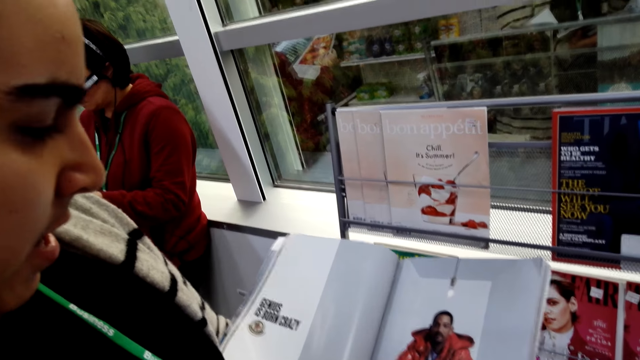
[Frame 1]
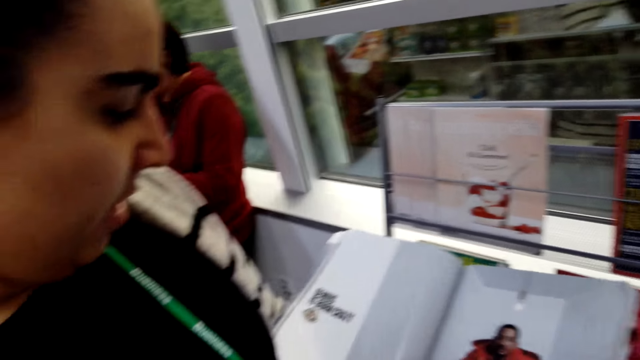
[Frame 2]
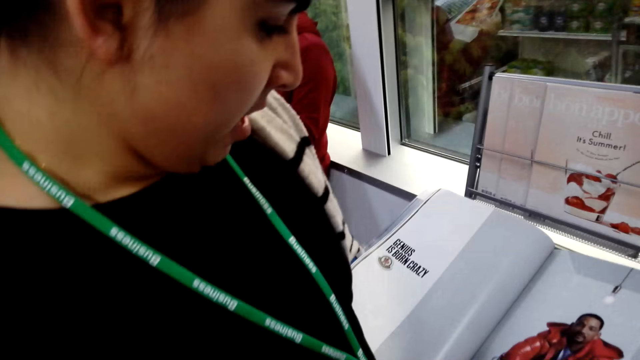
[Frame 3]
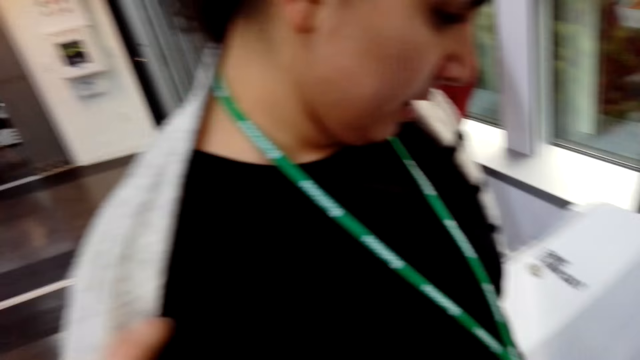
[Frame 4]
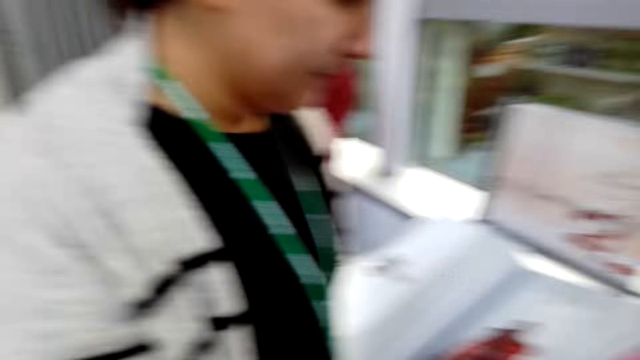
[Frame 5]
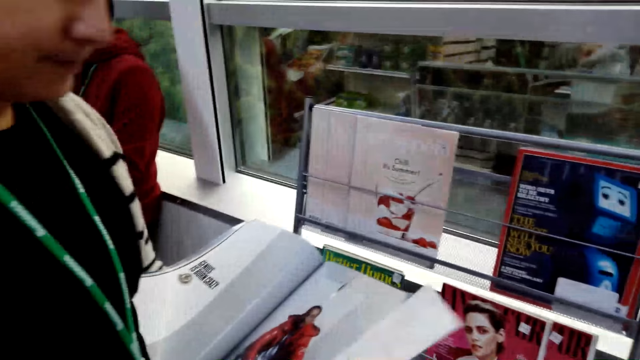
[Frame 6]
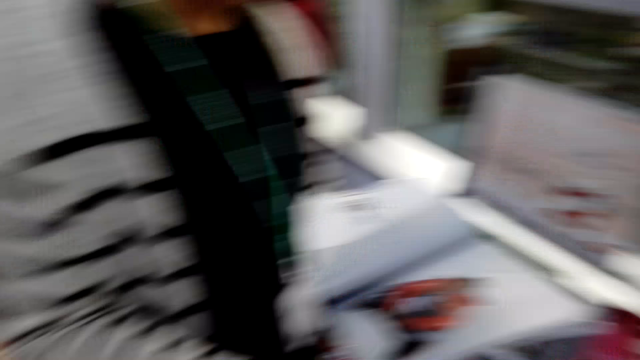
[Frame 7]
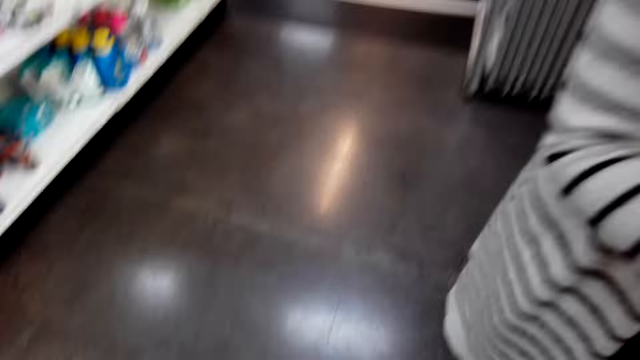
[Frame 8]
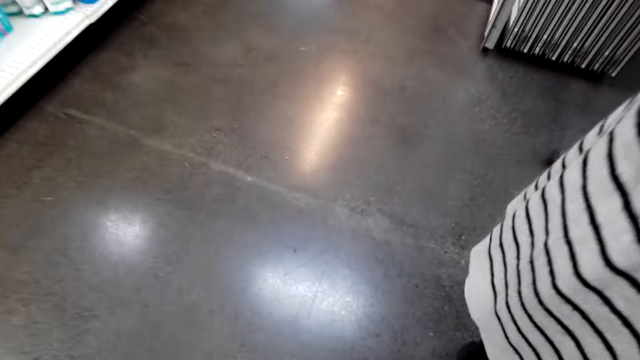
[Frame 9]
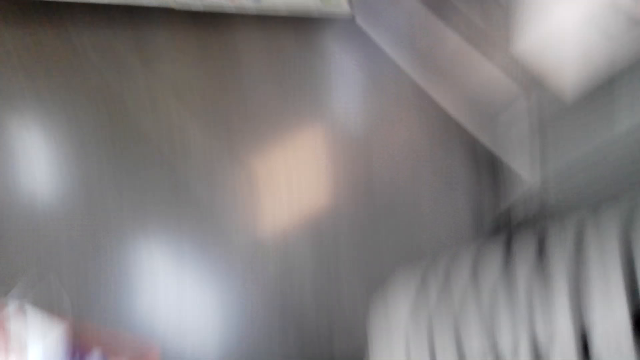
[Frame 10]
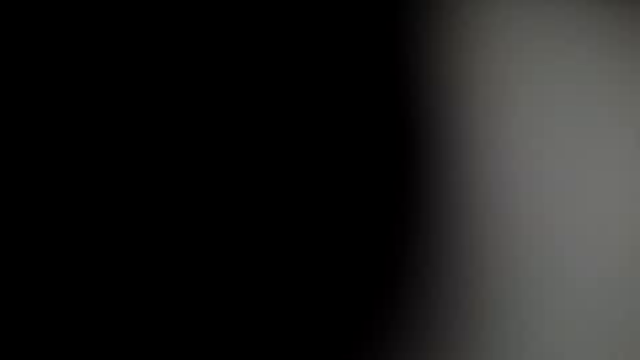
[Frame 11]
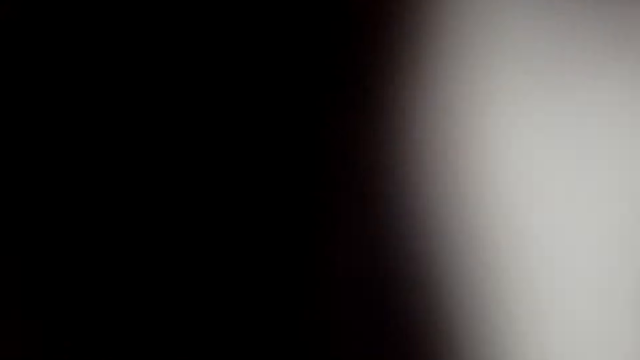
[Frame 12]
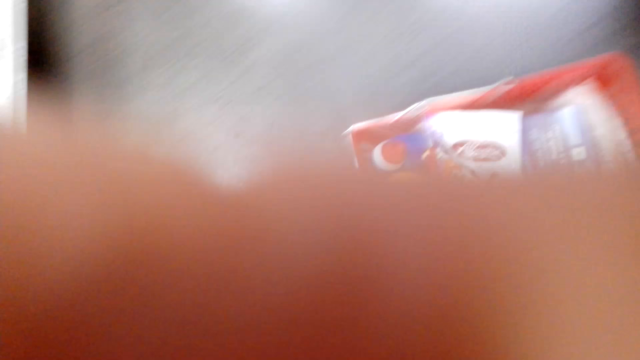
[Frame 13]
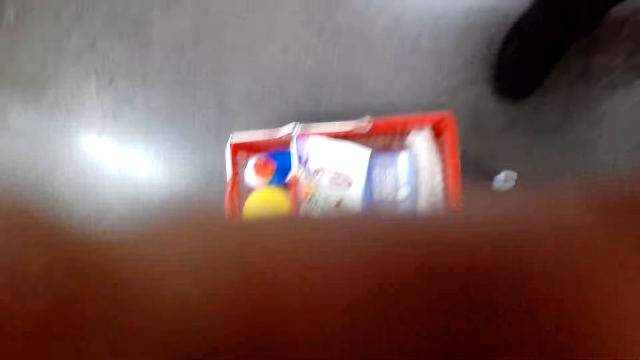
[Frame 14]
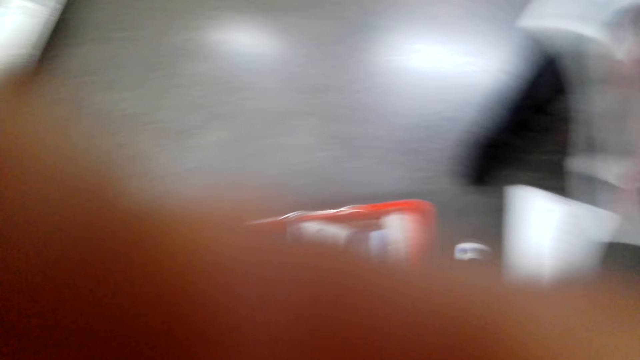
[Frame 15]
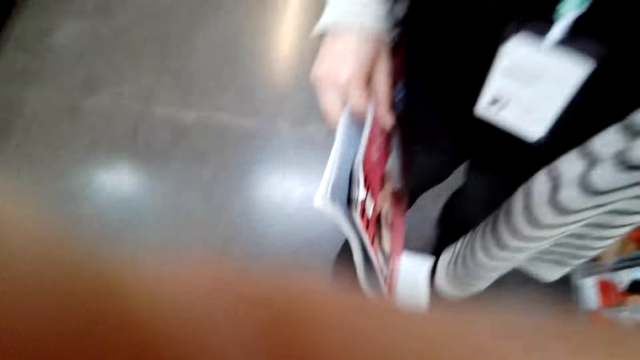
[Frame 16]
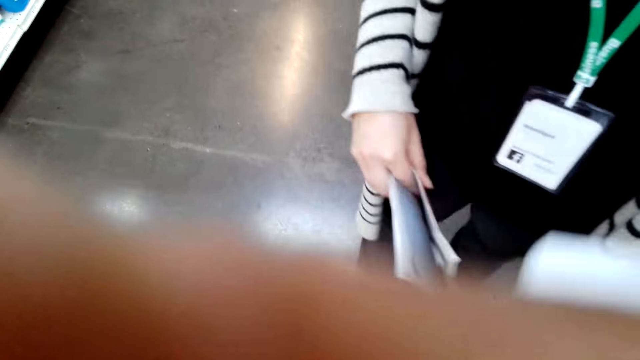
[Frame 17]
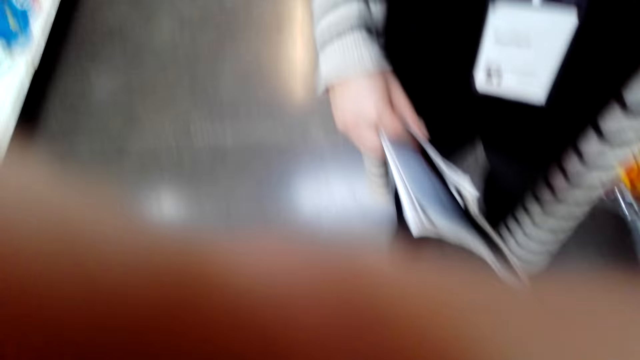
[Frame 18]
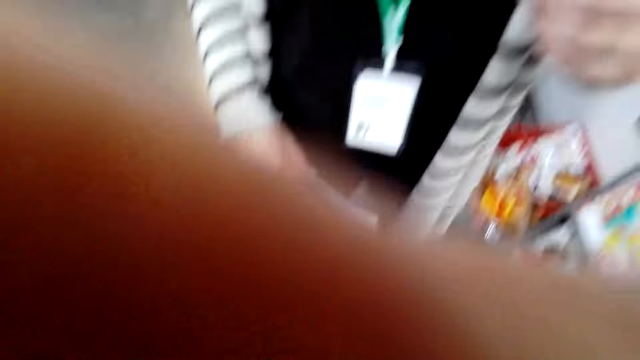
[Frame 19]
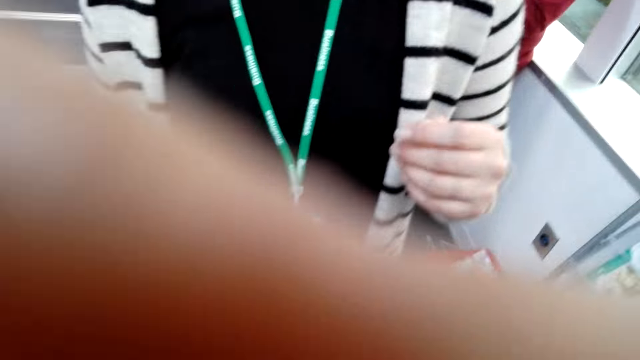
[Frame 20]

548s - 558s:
The camera wearer looks at the magazine. They touch the camera. They interact with a person.

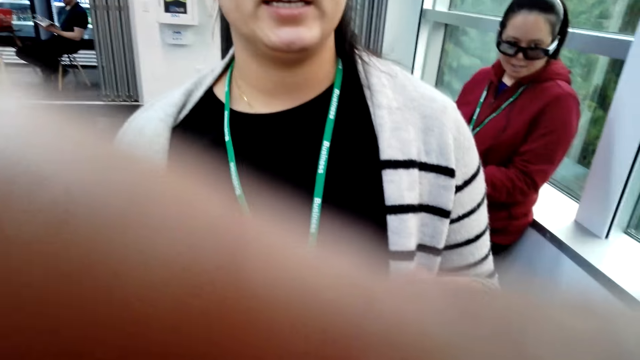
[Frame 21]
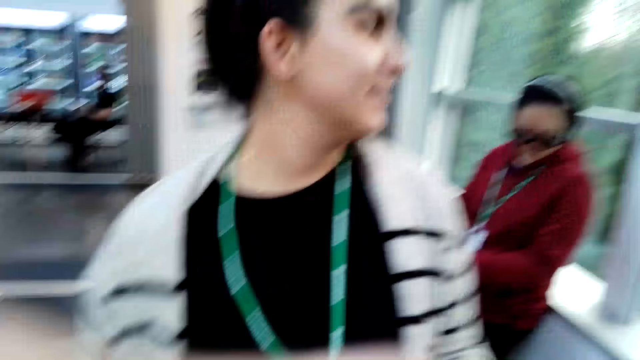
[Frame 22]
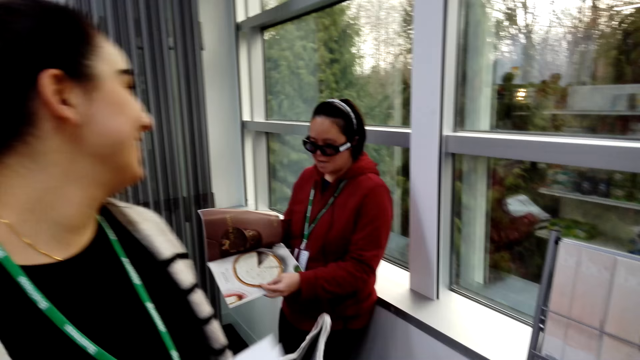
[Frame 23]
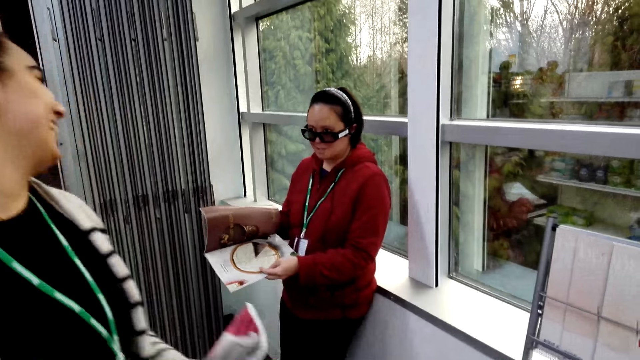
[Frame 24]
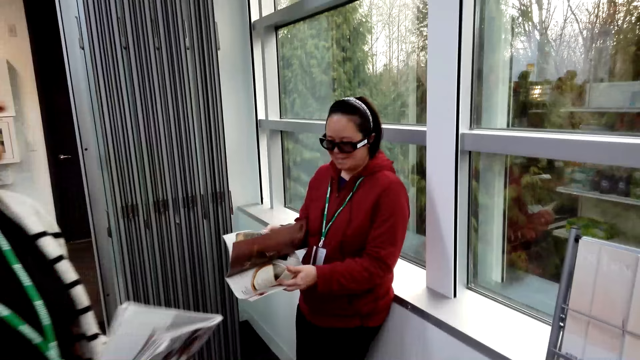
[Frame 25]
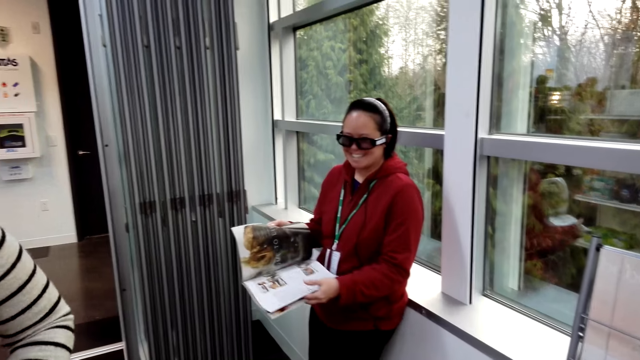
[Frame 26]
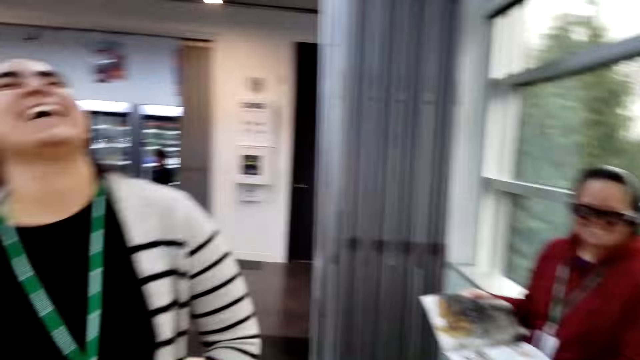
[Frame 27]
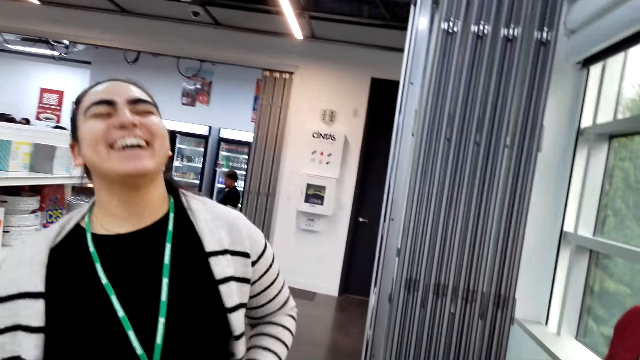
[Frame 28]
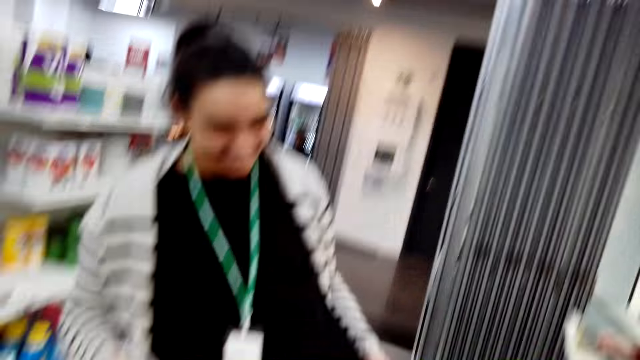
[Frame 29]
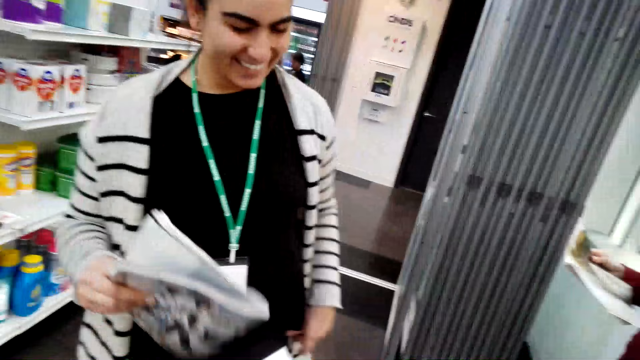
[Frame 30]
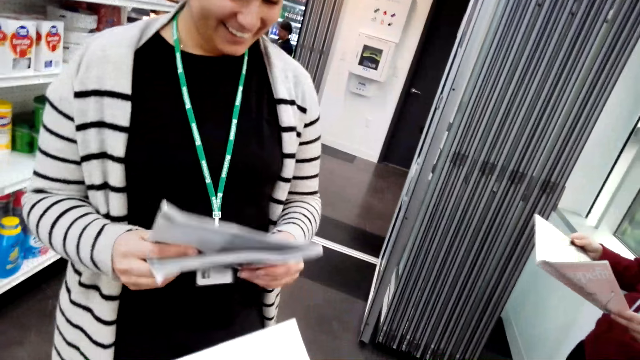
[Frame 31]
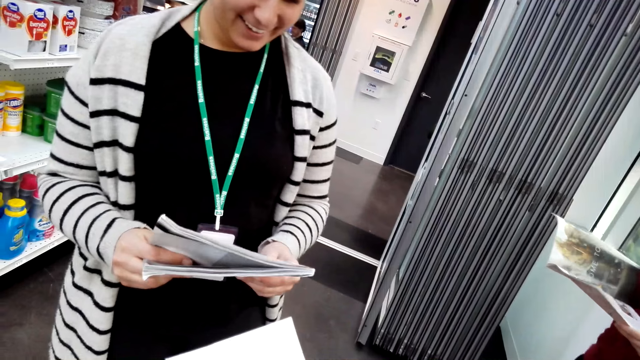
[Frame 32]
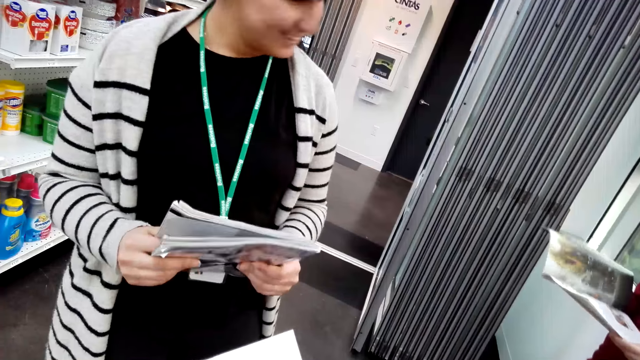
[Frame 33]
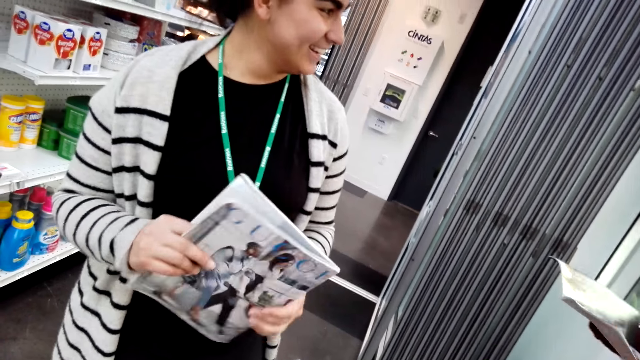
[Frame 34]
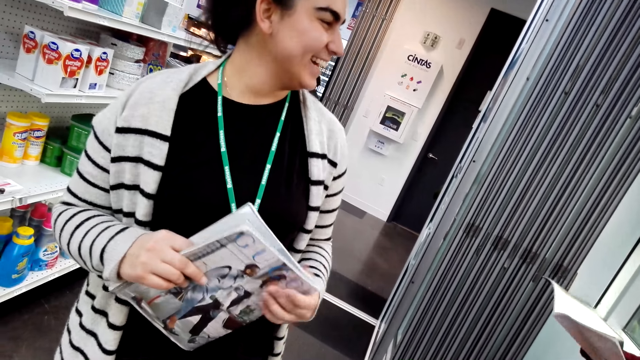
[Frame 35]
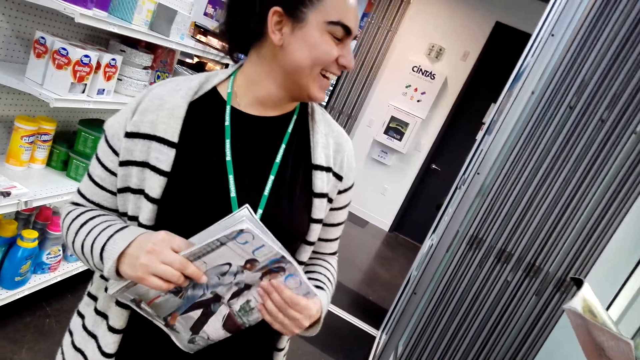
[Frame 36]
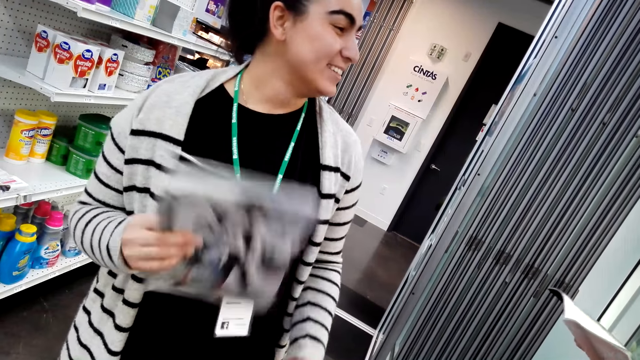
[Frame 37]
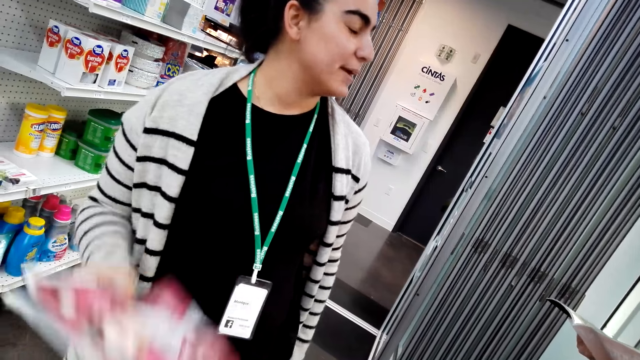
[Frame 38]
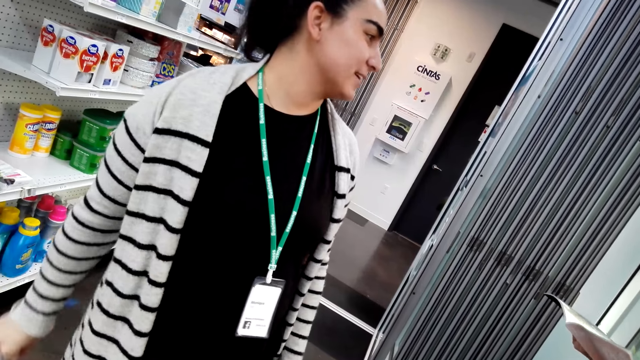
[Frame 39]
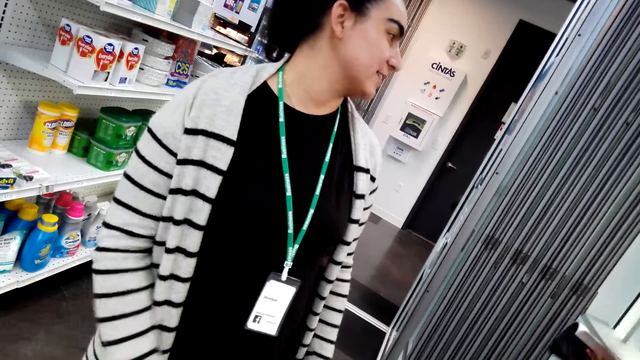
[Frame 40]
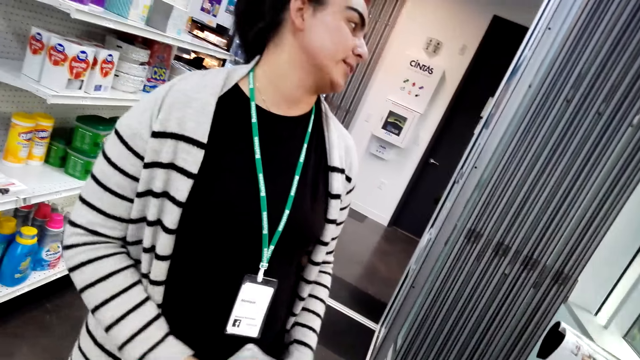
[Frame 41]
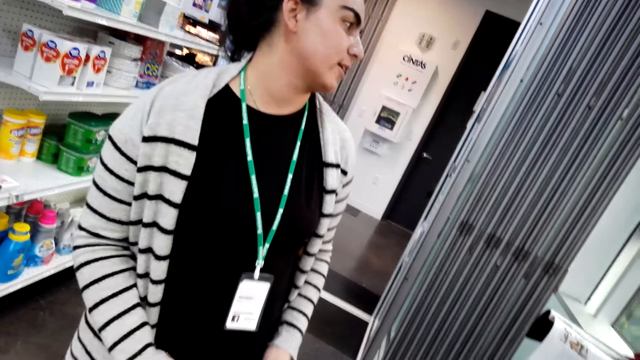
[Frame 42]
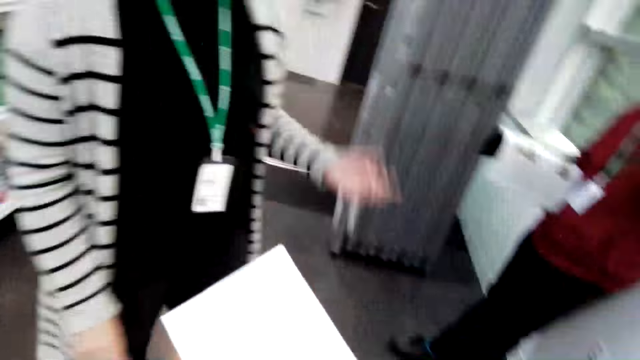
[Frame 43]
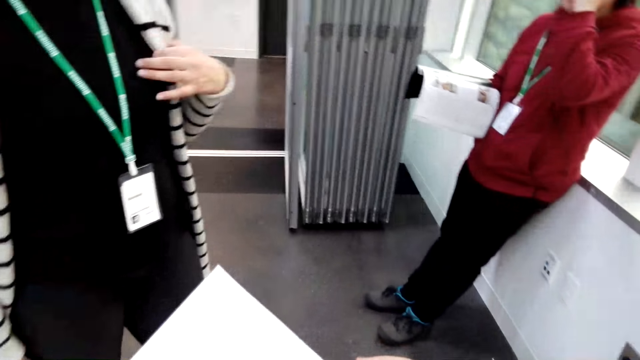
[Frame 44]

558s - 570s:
The camera wearer looks around. A person laughs. The camera wearer holds a book. They look around. They hold a book.
